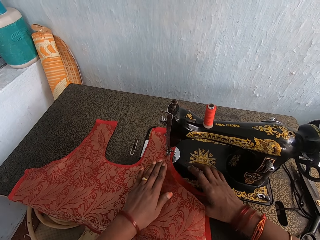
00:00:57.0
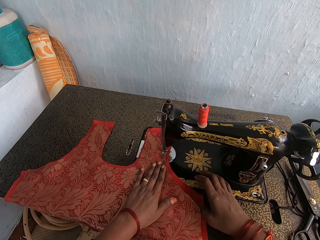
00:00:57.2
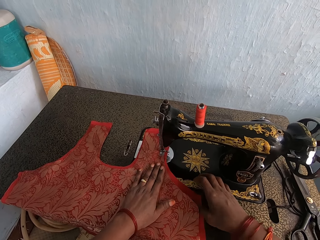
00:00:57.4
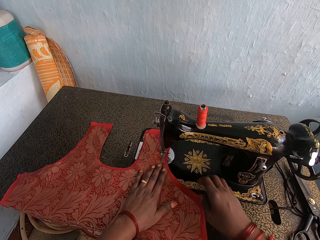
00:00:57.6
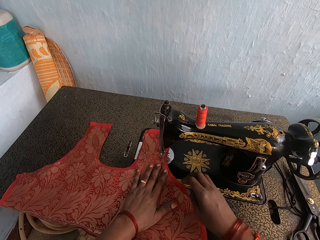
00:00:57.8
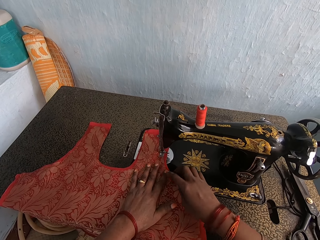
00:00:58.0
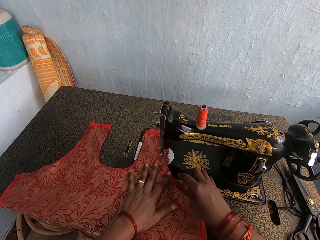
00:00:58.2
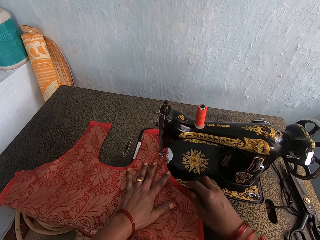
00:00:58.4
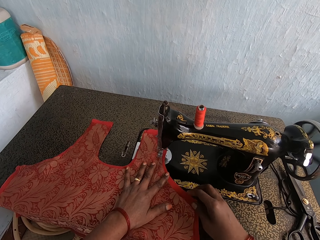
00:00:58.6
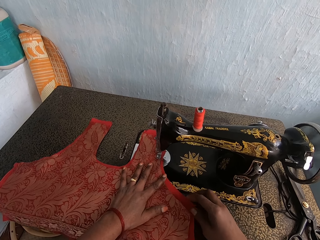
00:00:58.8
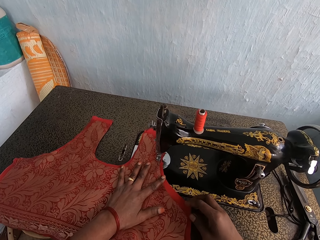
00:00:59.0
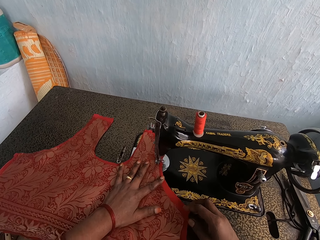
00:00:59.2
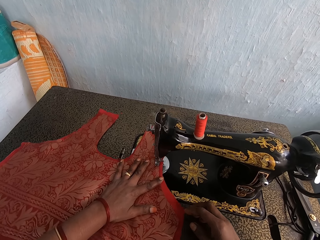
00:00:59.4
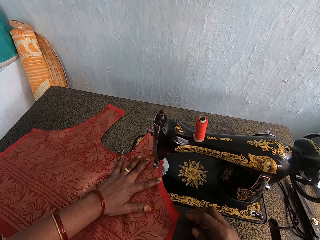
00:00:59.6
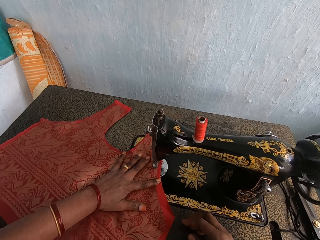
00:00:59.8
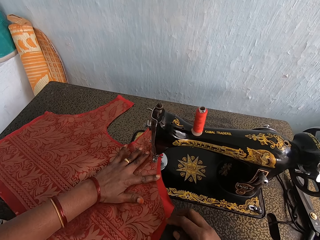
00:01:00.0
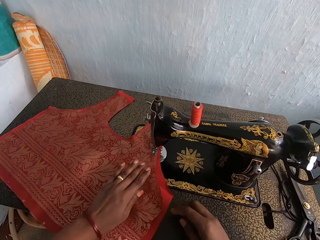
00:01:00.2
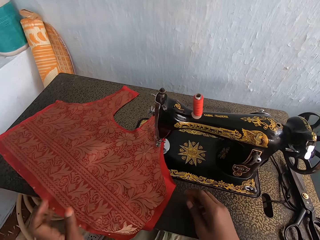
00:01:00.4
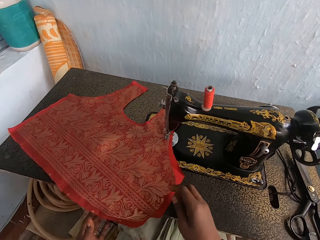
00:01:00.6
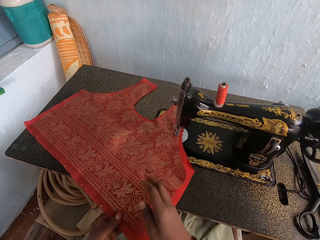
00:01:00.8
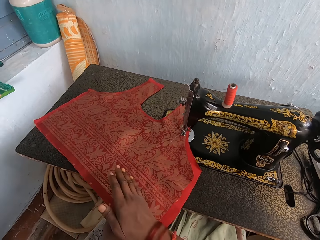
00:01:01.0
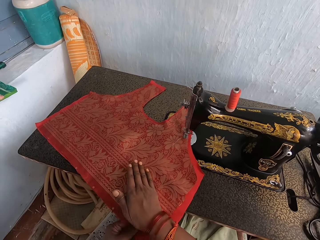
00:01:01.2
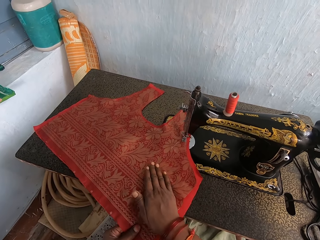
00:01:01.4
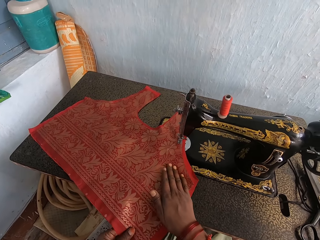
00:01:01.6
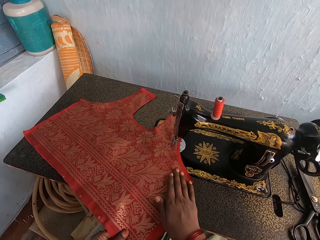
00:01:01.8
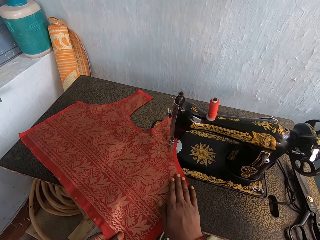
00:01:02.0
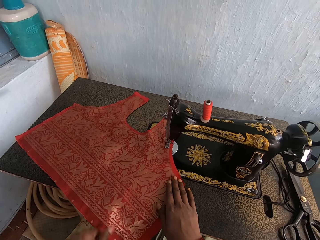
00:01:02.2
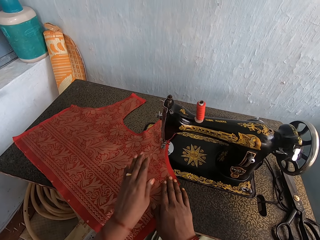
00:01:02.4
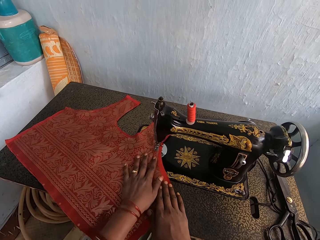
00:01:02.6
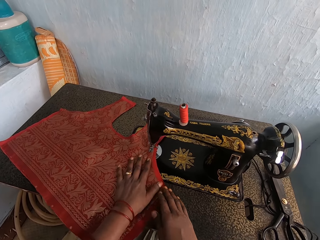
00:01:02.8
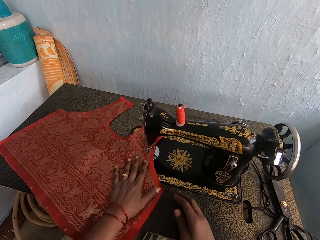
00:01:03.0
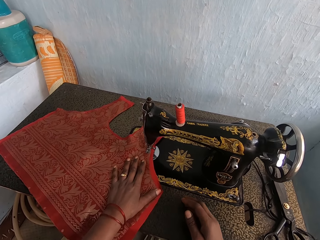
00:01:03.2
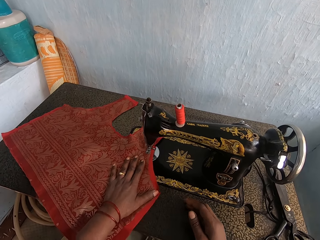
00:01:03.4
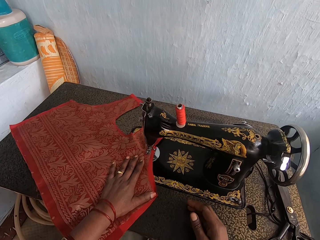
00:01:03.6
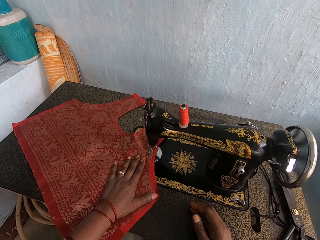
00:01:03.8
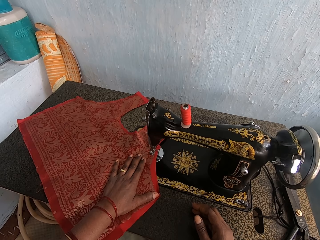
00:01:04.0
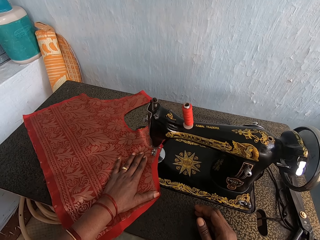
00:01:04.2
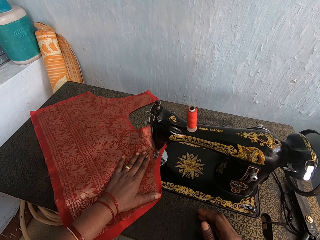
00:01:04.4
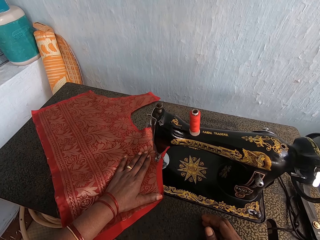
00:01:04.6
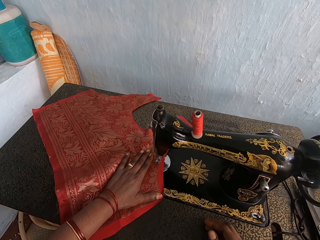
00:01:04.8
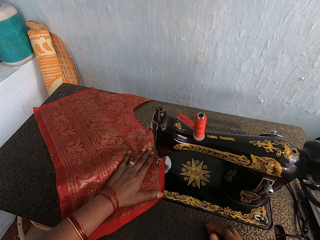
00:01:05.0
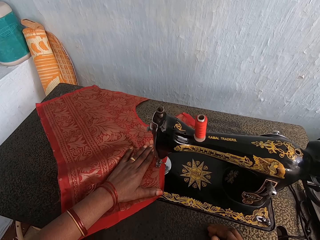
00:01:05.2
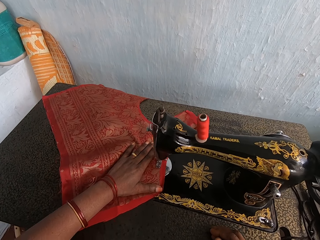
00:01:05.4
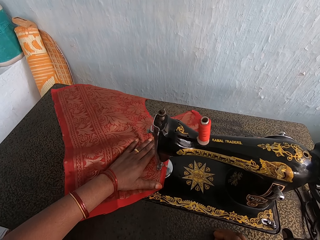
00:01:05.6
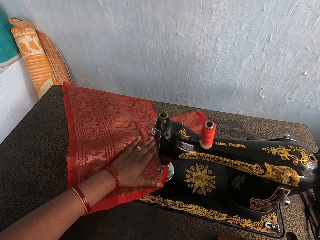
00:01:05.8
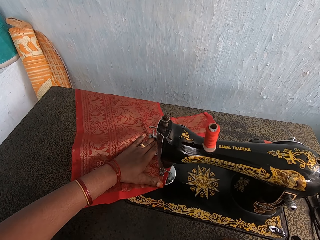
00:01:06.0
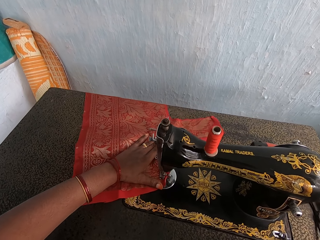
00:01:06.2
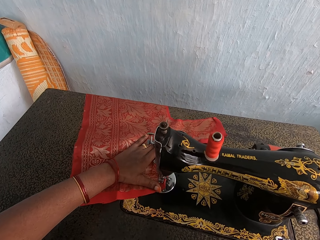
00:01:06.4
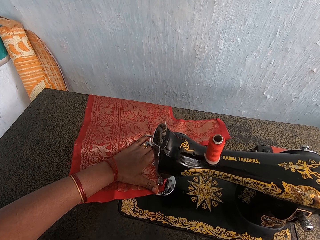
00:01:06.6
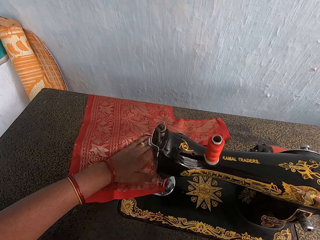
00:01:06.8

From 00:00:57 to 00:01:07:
The camera wearer sews the cloth with a sewing machine. They rub the cloth. They flatten the cloth with the right hand. They sew the cloth with the sewing machine.

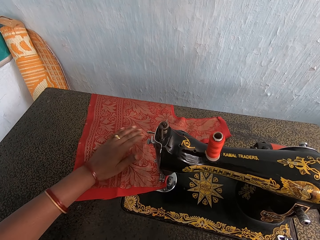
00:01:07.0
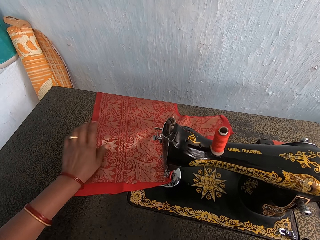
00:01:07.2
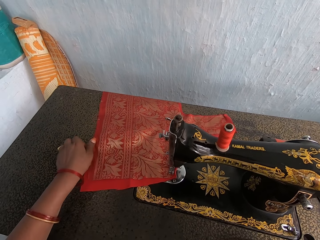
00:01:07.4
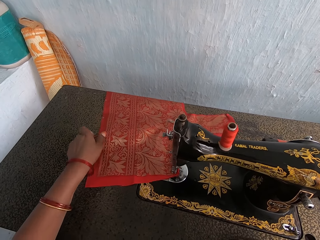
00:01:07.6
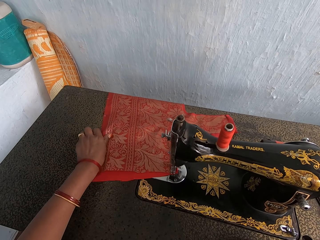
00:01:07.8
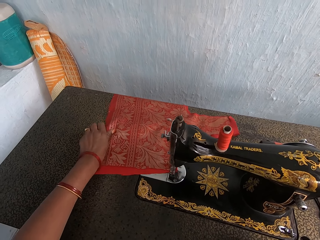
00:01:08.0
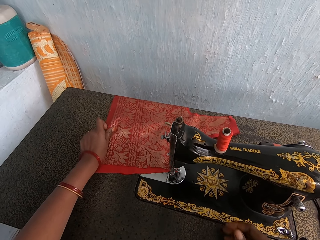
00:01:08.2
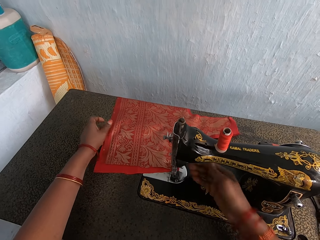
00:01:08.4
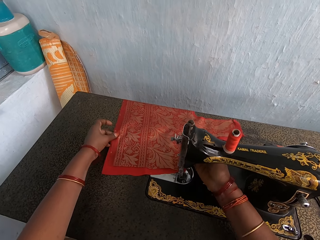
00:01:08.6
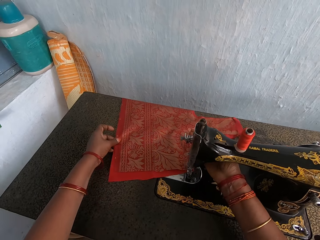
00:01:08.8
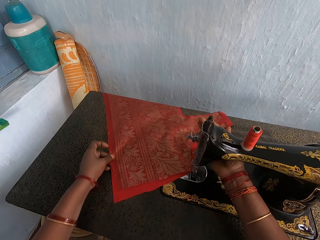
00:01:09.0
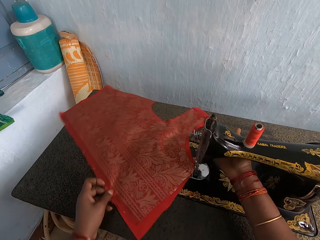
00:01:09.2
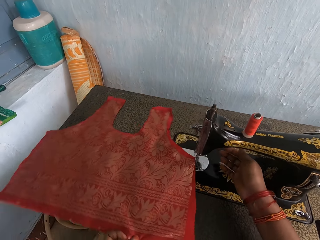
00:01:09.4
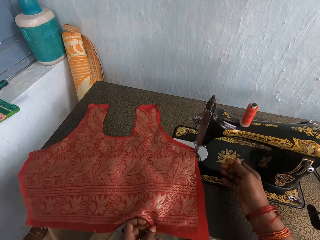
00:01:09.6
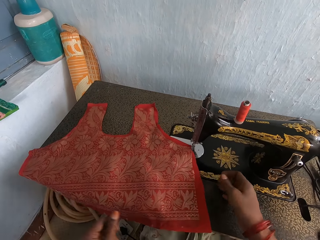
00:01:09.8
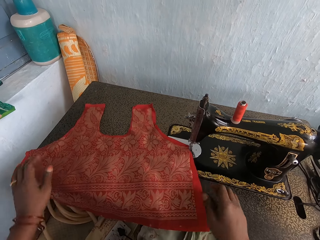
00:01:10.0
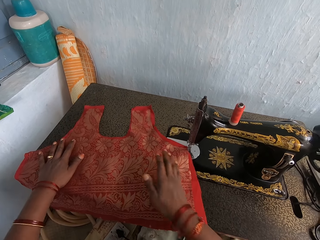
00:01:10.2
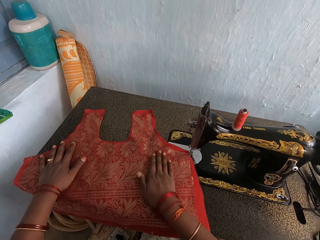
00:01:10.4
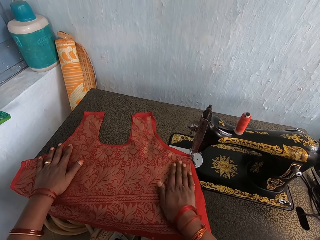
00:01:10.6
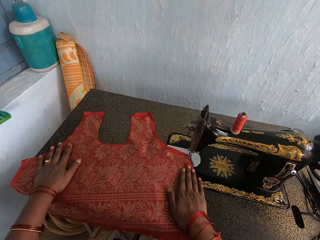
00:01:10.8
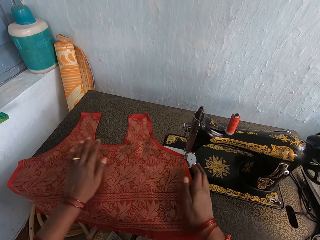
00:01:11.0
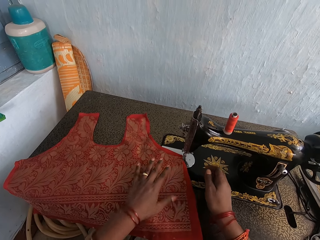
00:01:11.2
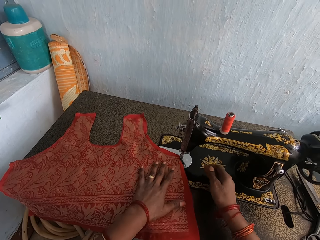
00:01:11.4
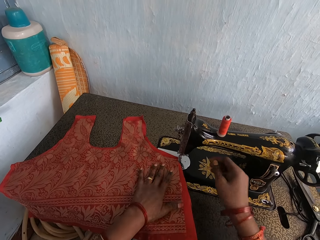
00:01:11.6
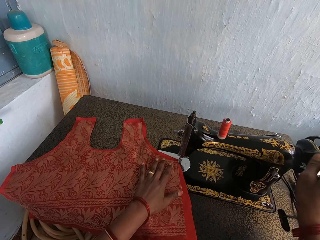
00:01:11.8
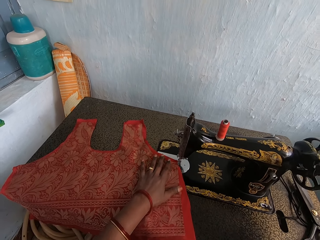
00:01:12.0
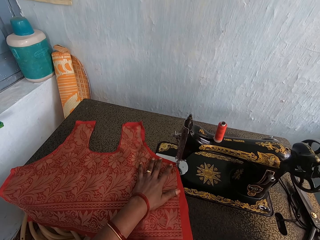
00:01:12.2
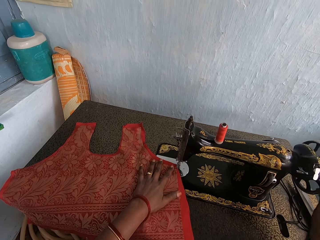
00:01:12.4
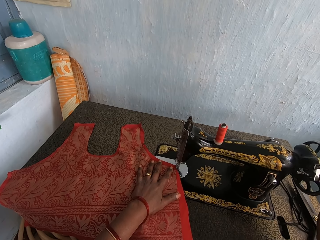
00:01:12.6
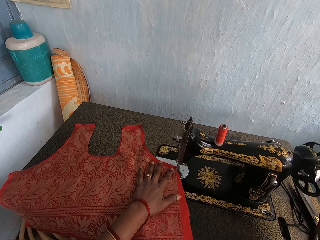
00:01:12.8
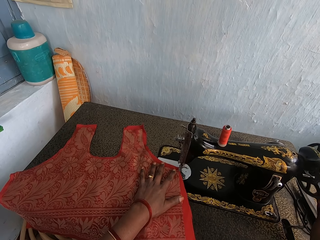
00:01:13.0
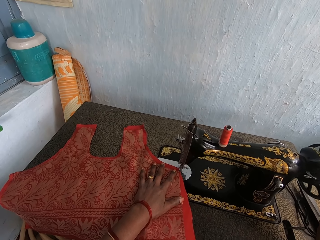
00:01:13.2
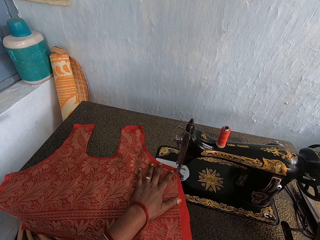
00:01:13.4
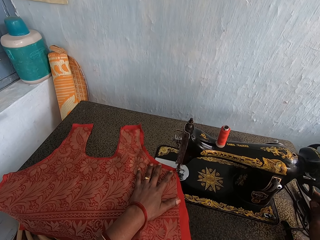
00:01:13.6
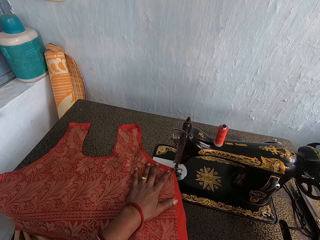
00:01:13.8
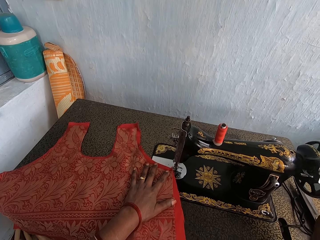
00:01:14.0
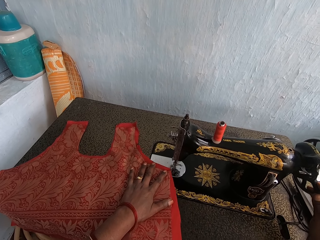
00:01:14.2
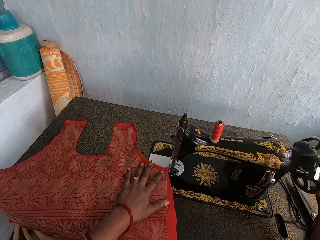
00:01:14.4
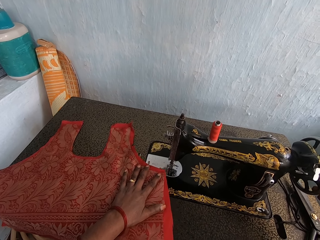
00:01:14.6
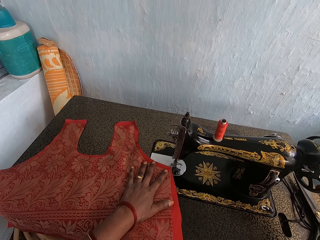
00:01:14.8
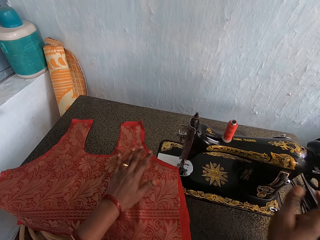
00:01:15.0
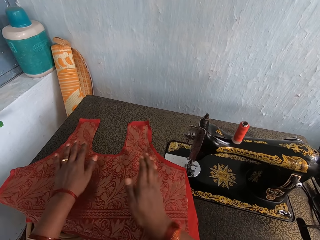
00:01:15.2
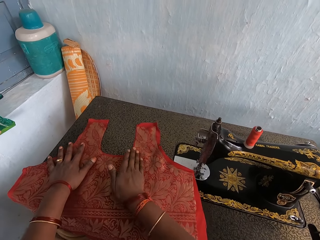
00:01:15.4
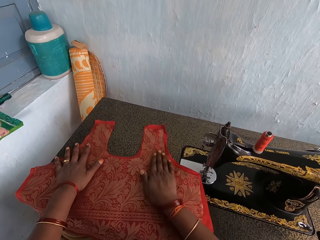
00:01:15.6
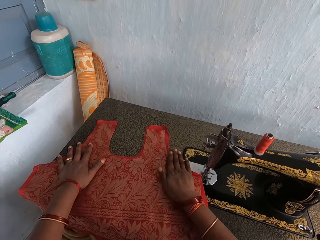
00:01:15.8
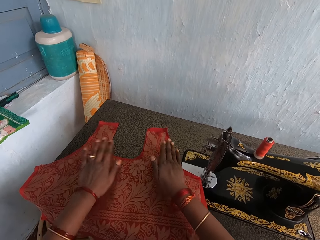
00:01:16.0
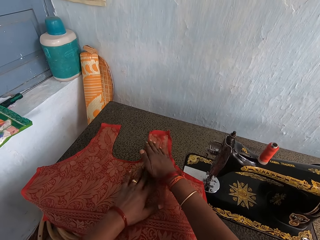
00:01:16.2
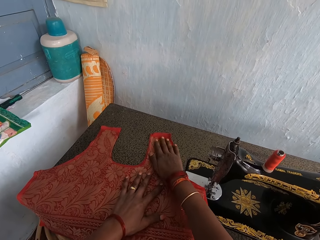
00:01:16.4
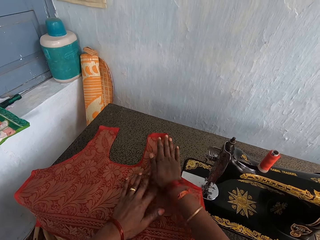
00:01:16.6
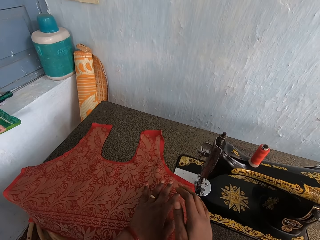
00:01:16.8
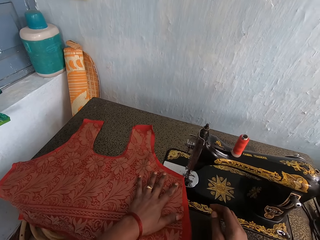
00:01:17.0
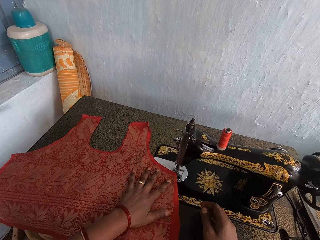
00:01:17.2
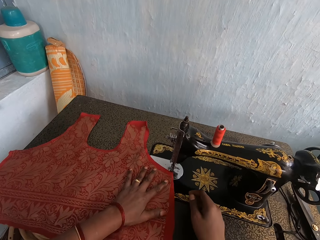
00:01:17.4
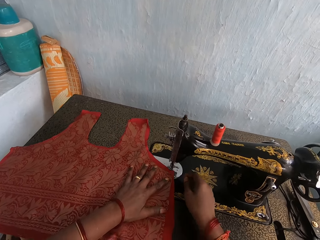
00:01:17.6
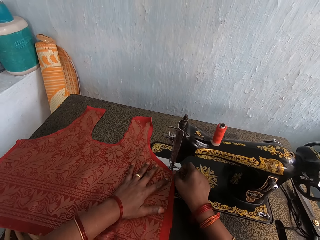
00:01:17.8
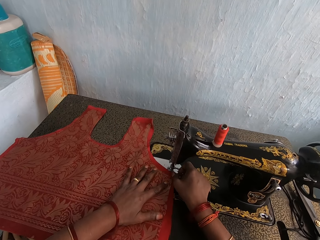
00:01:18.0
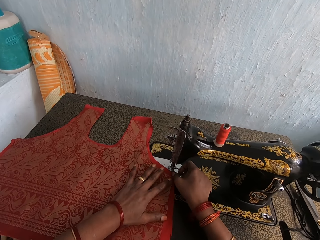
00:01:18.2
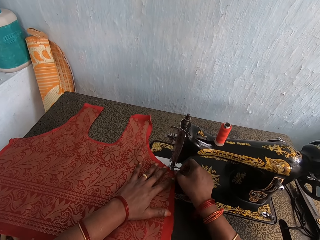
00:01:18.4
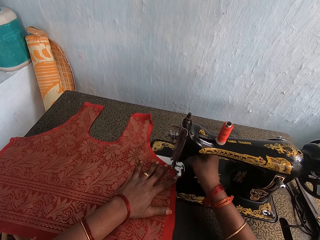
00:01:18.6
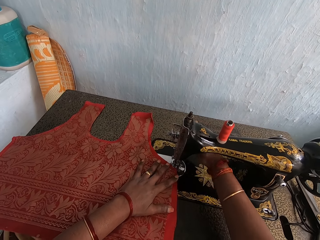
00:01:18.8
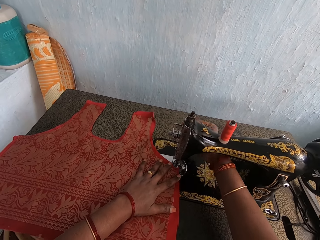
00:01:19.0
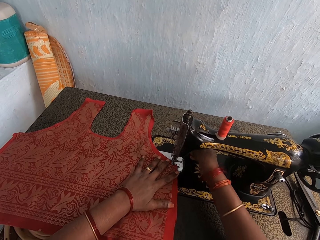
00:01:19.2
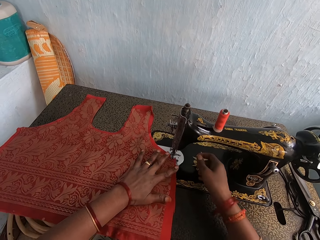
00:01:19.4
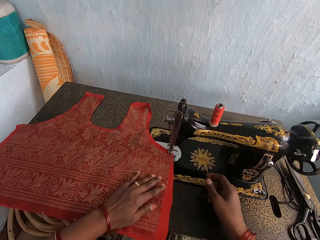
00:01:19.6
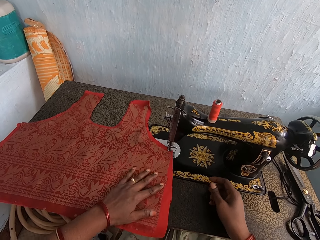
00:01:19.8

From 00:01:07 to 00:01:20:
The camera wearer moves the cloth. They turn the cloth. They flatten the cloth with the right hand. They rub the cloth. They rotate the wheel on the sewing machine. They flatten the cloth with the right hand. They rub the cloth. They hold the cloth onto the sewing machine. They put the cloth on the needle.
